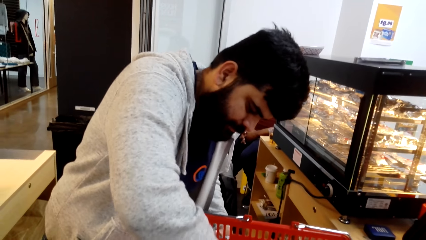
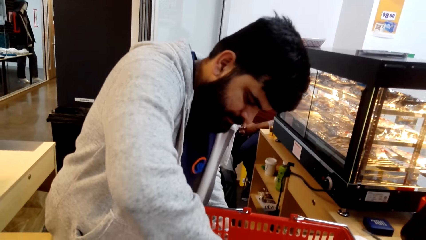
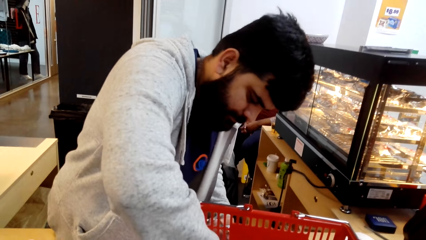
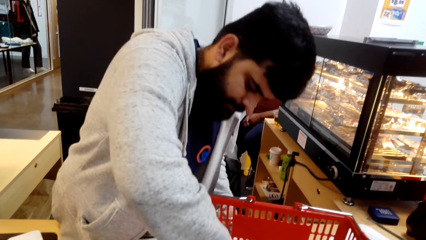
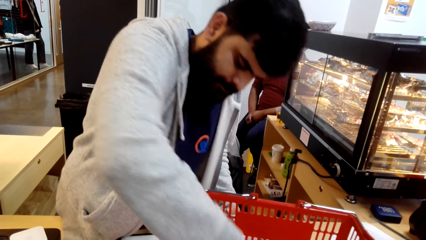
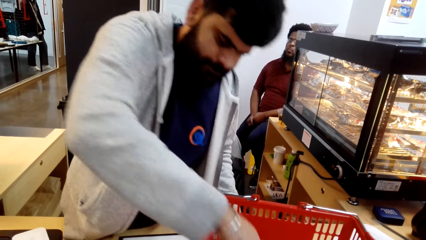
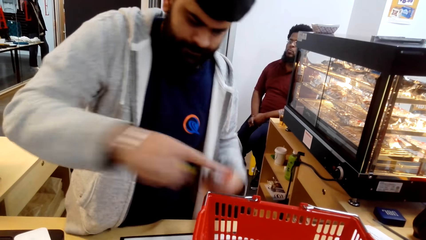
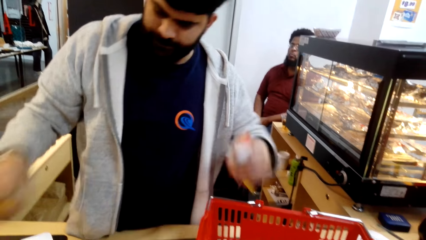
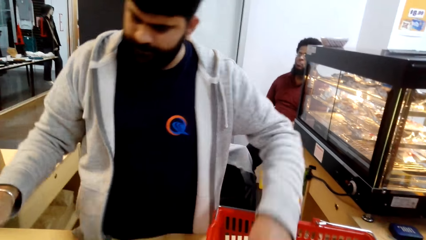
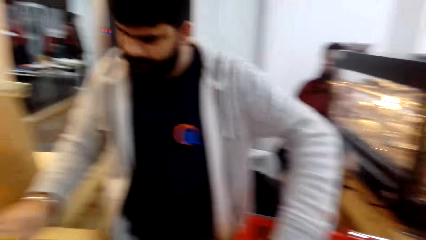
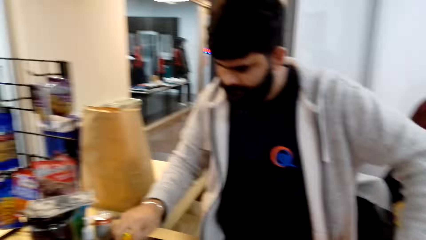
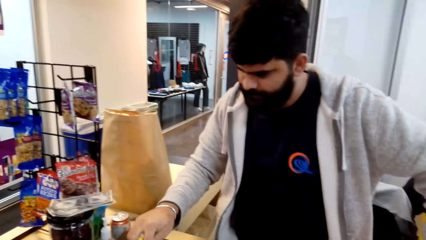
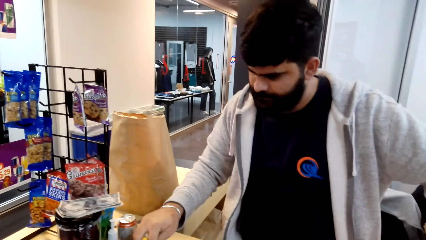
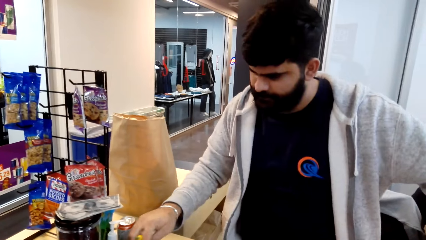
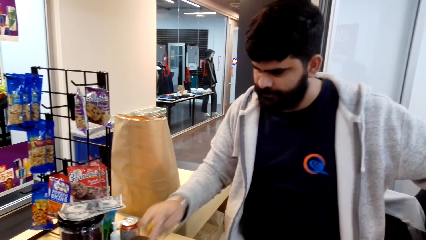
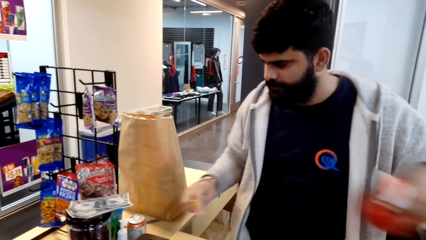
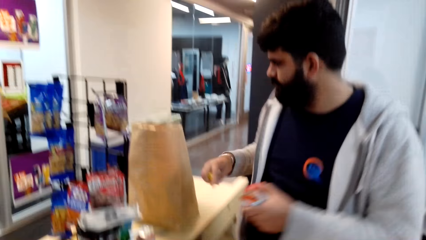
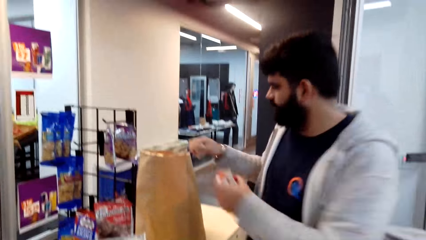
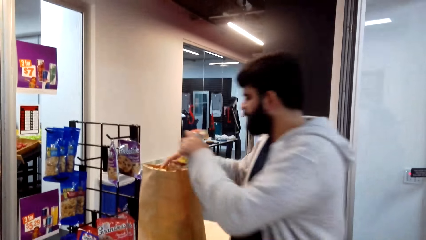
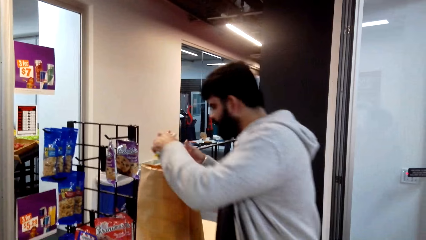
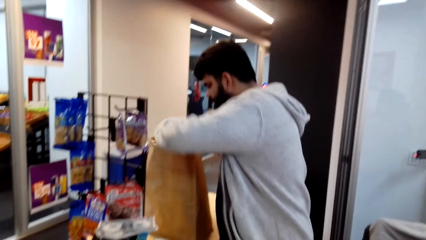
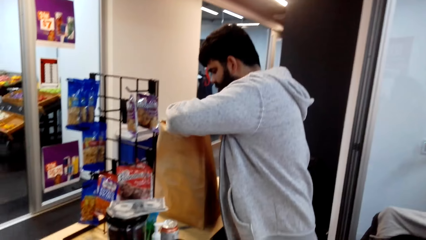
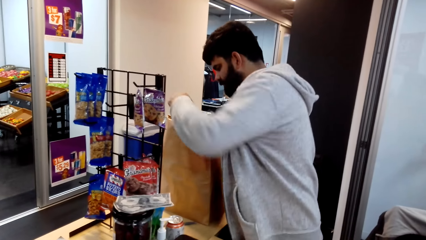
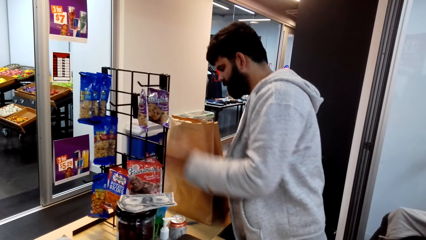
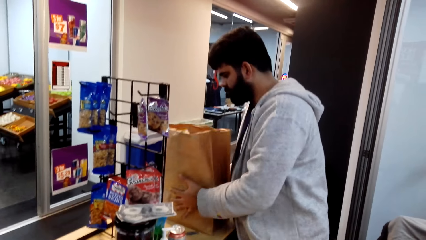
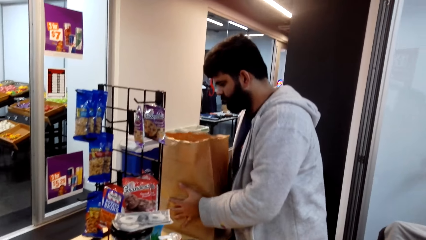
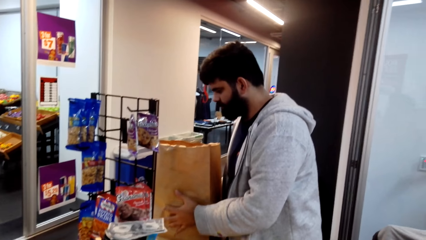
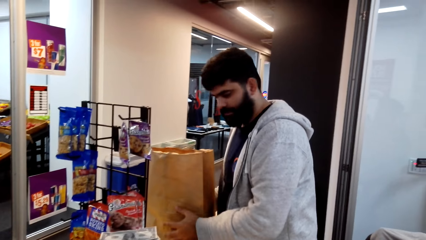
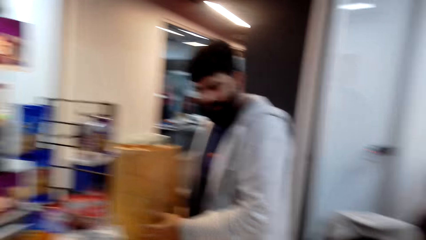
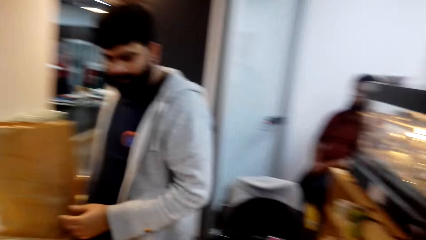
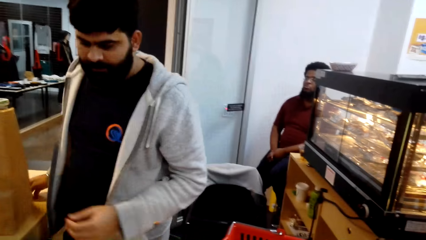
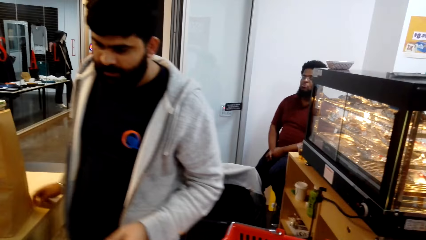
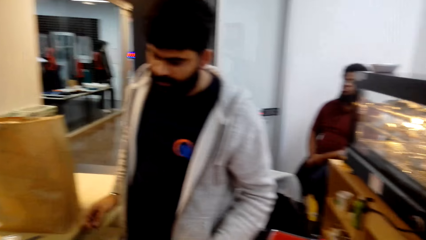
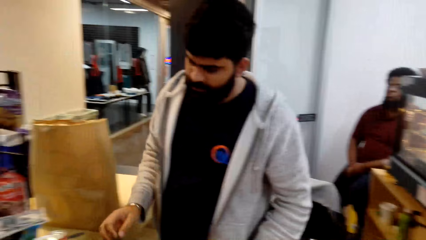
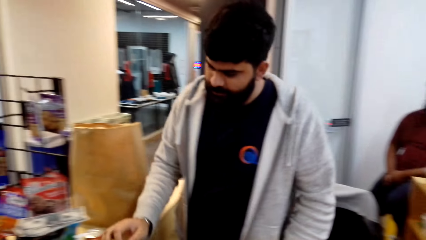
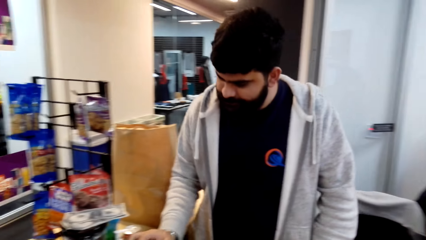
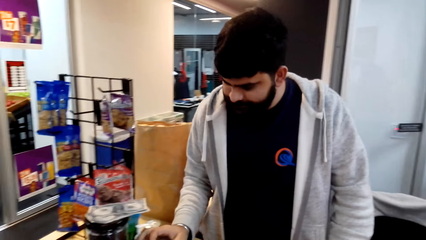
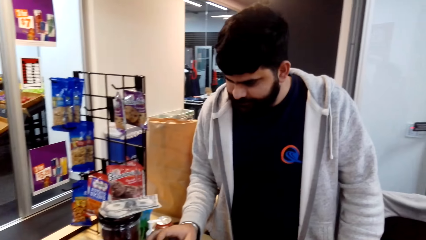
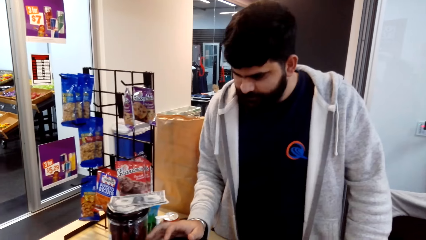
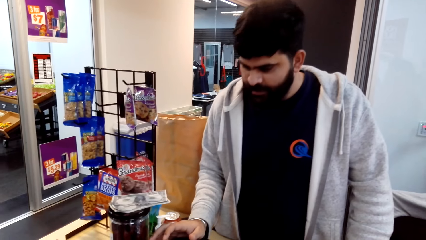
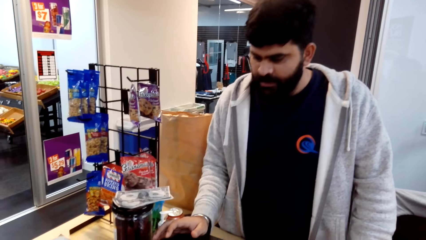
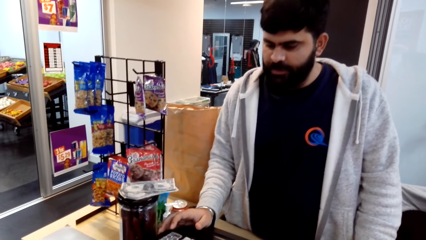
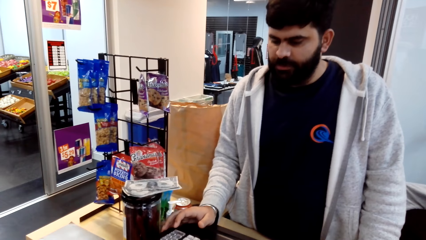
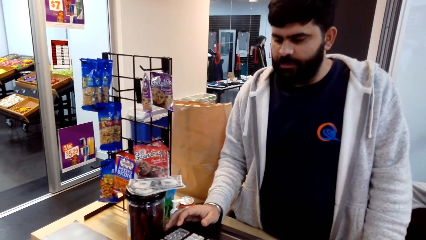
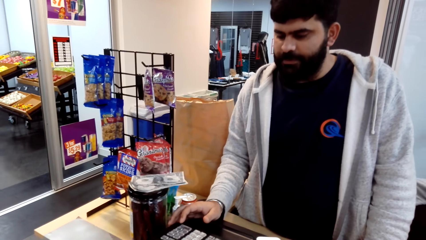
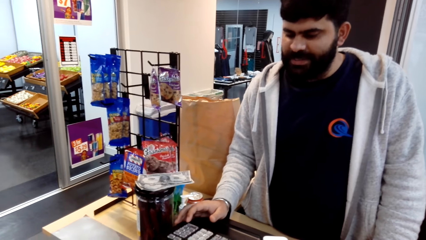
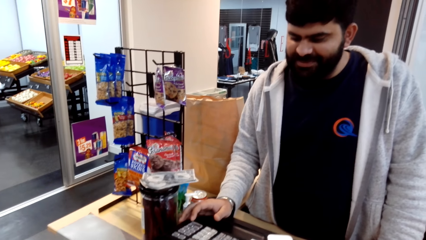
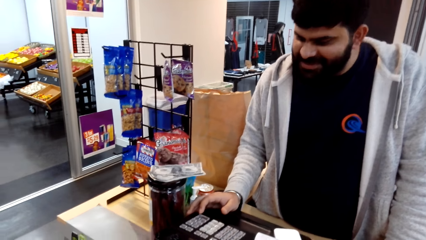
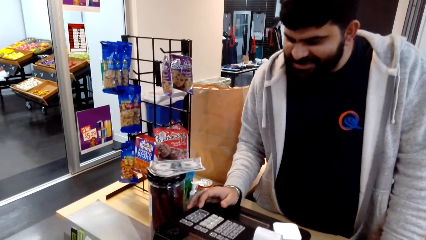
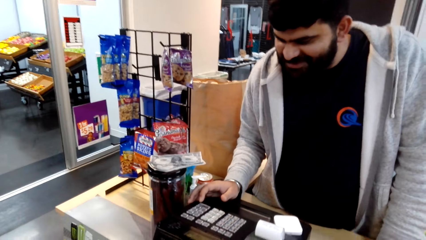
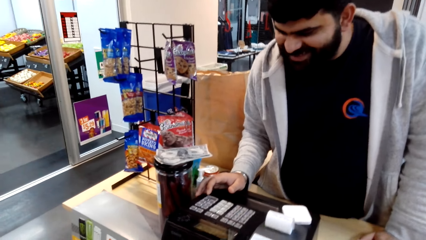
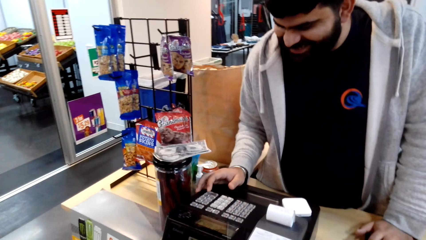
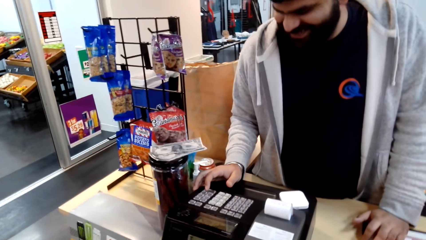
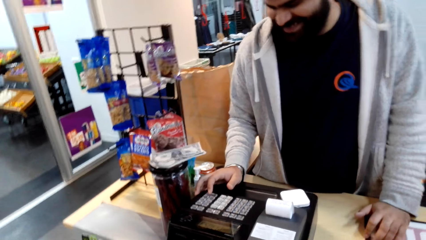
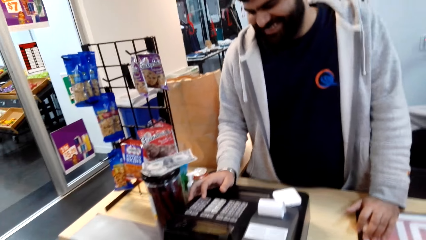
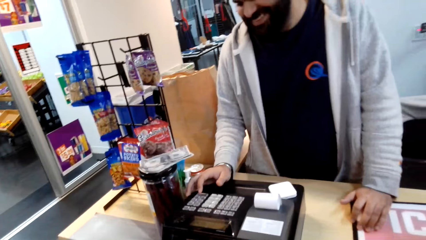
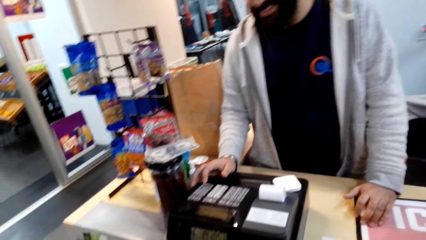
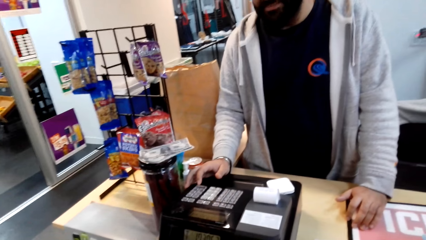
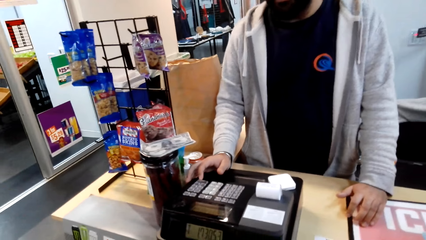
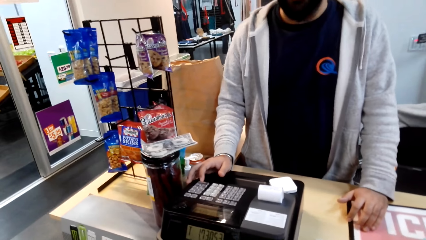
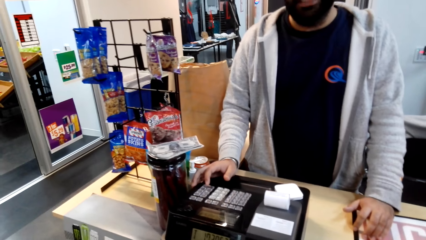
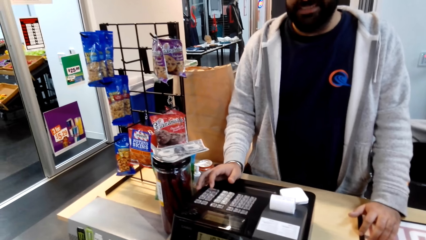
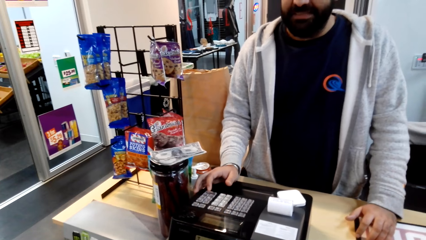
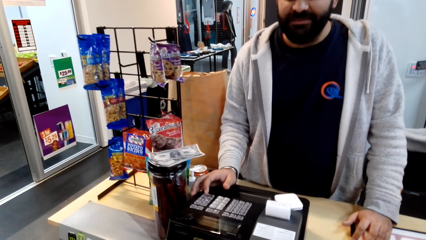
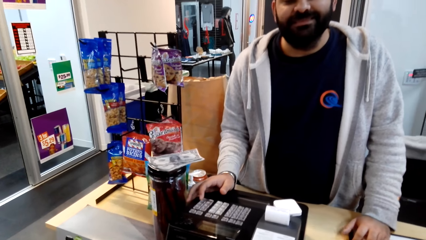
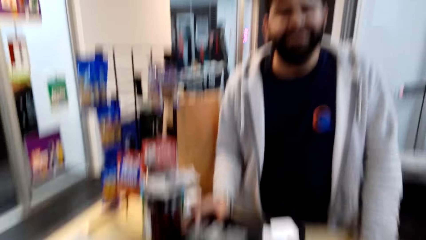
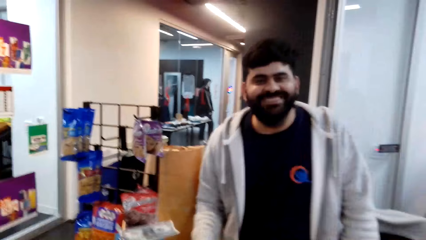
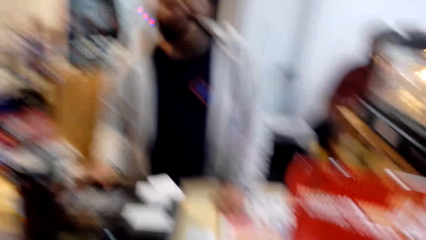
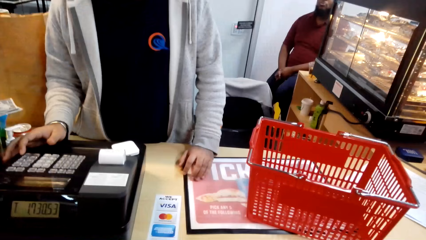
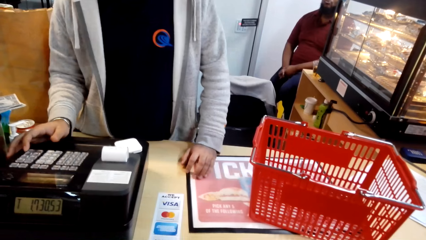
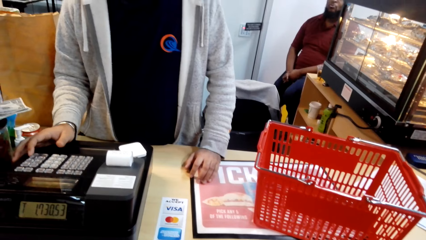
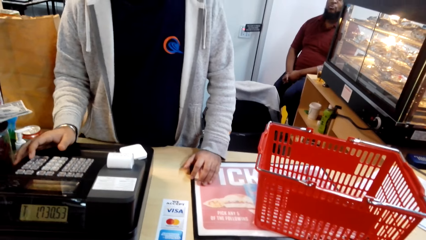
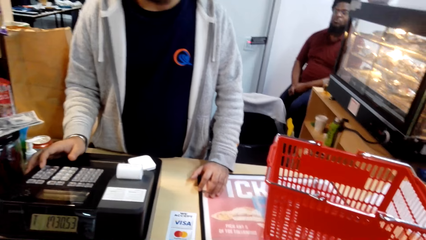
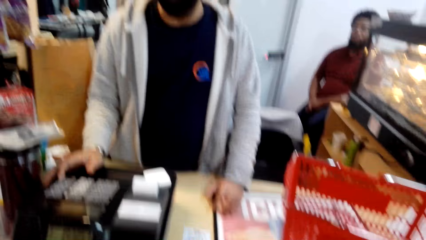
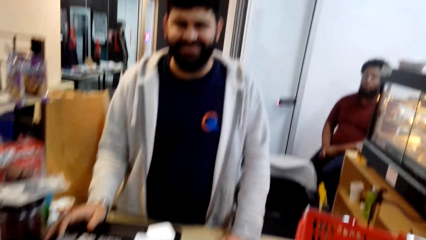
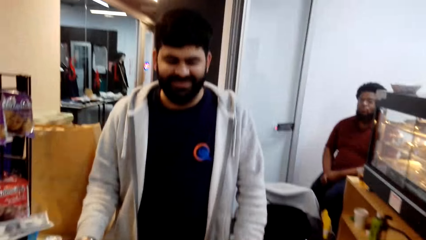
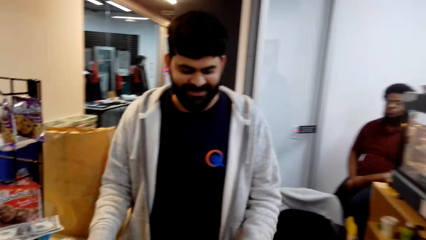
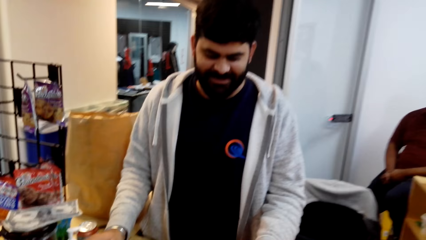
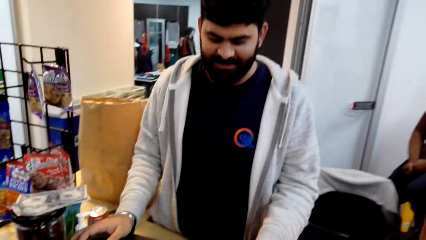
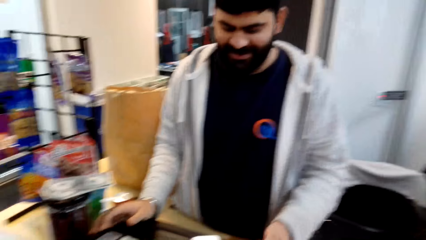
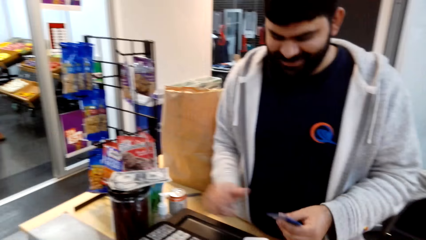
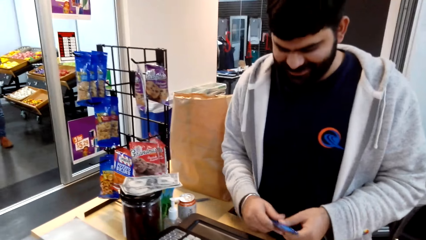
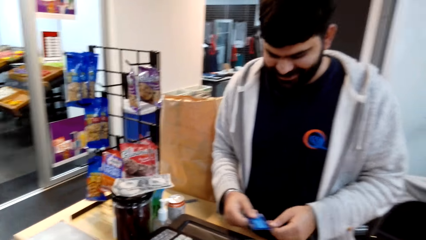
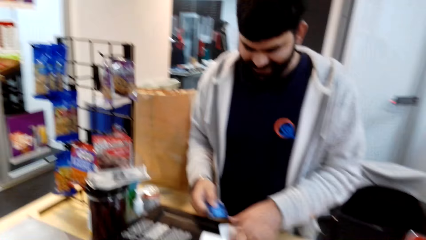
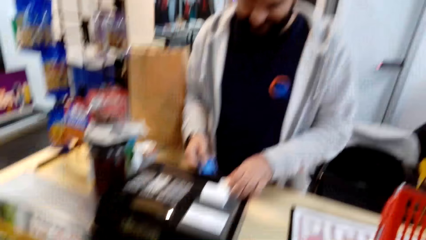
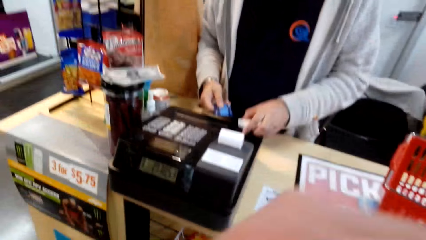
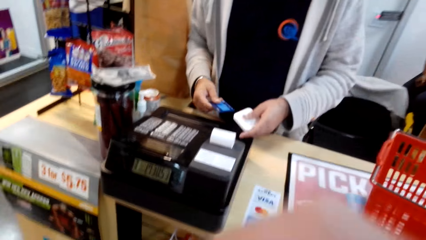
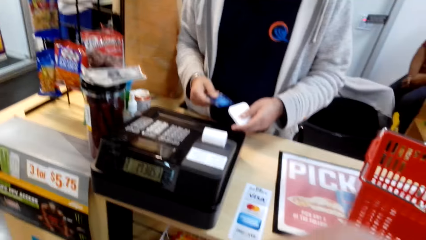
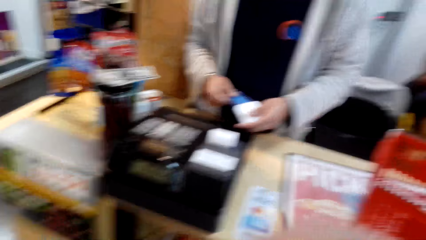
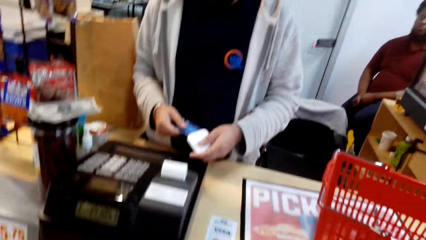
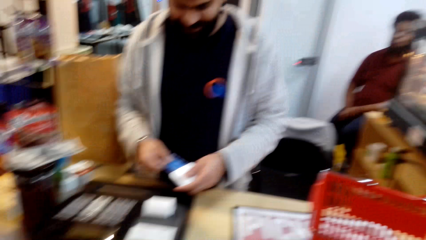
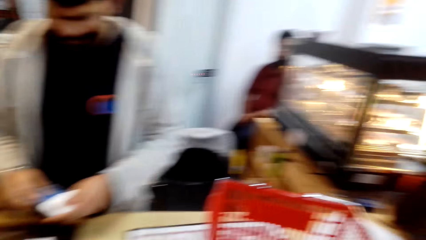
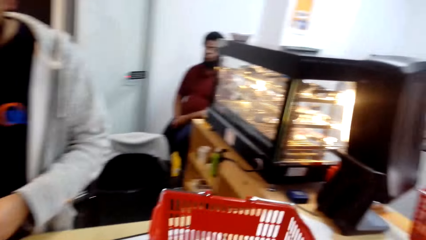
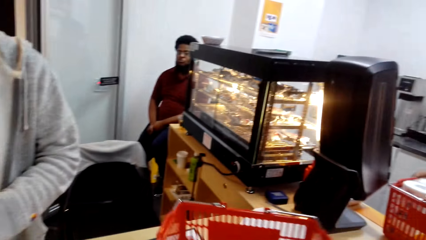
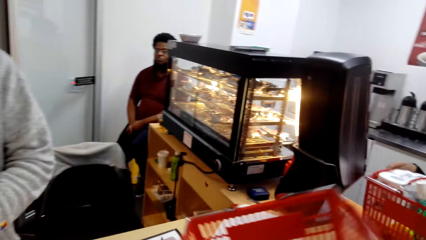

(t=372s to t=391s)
A man looks at something and picks something from the shopping basket. He tills with the till machine or calculator and pulls his hand off the till machine. He holds the shopping bag, puts something in the shopping bag, and holds the shopping bag. He holds the package and pulls his hand off the shopping bag. He tills with the till machine. He dials the calculator and laughs. He communes with the camera wearer. He pulls his hand off the till machine, switches the card to the other hand, and picks up a payment terminal. He takes the card and puts the card in the payment terminal.
